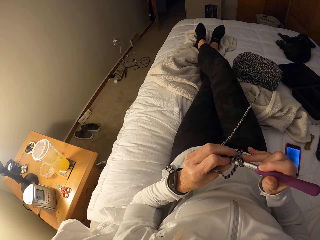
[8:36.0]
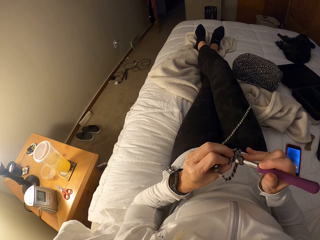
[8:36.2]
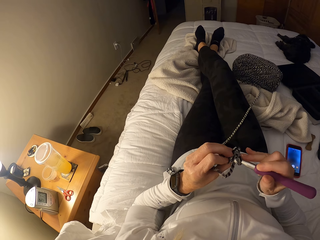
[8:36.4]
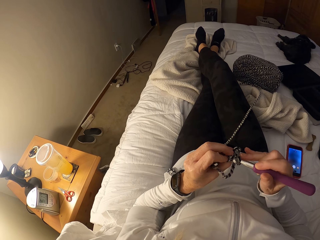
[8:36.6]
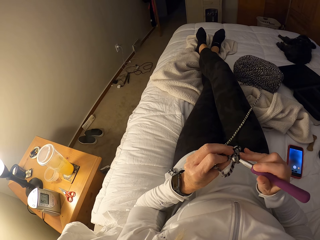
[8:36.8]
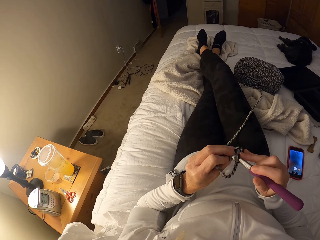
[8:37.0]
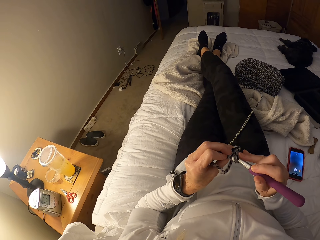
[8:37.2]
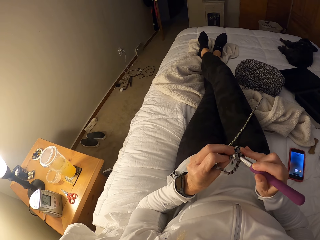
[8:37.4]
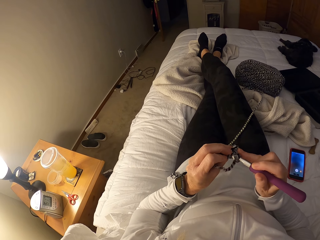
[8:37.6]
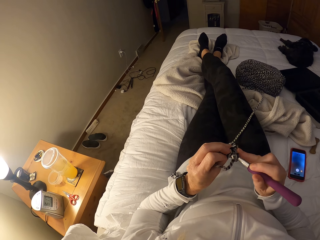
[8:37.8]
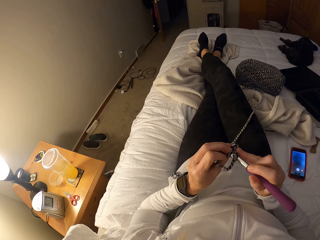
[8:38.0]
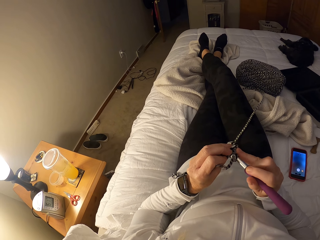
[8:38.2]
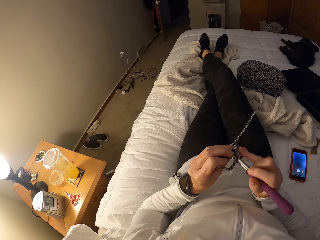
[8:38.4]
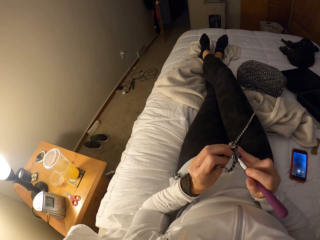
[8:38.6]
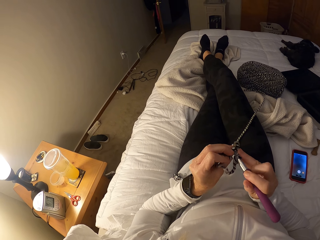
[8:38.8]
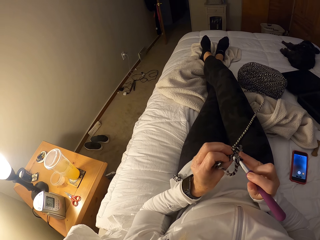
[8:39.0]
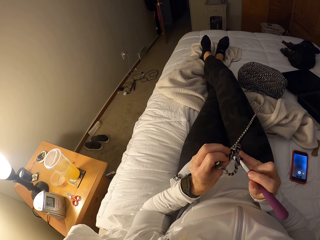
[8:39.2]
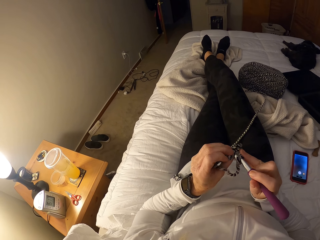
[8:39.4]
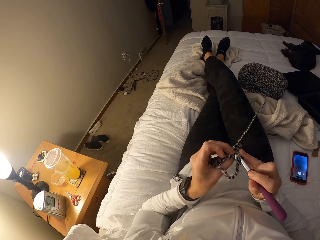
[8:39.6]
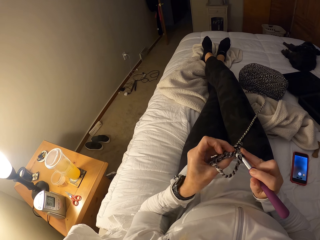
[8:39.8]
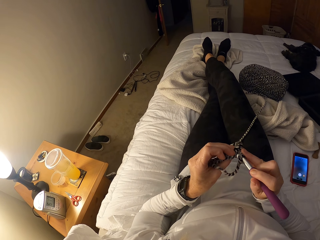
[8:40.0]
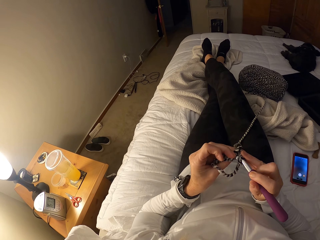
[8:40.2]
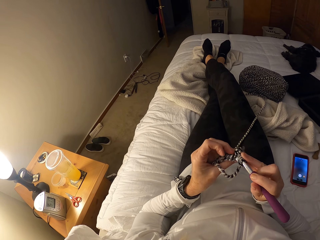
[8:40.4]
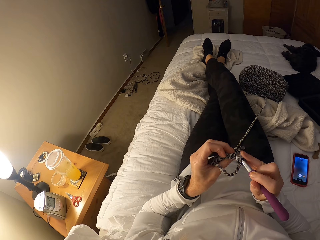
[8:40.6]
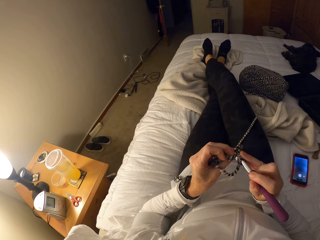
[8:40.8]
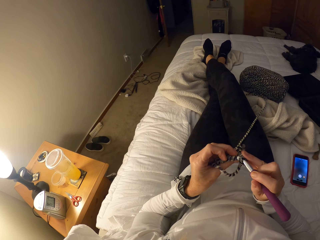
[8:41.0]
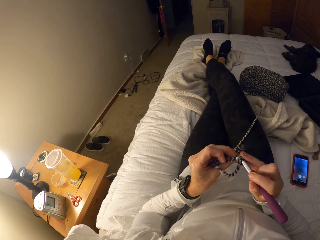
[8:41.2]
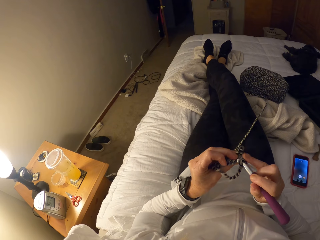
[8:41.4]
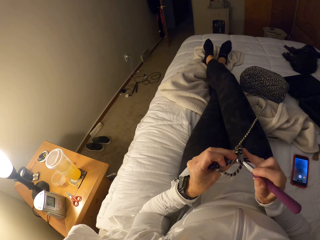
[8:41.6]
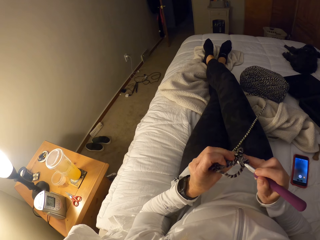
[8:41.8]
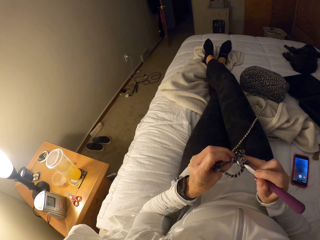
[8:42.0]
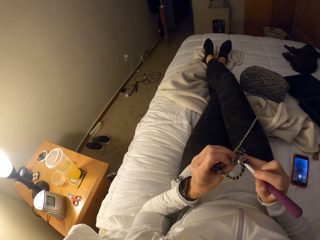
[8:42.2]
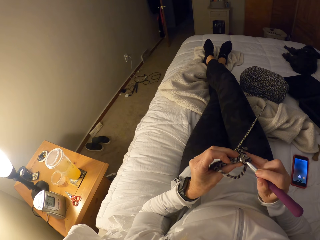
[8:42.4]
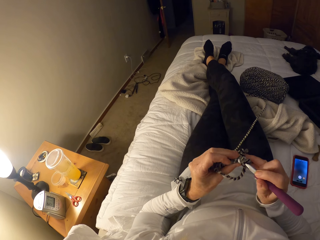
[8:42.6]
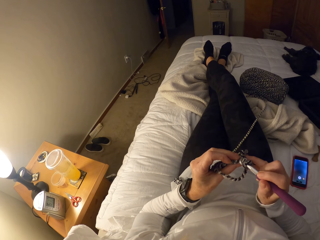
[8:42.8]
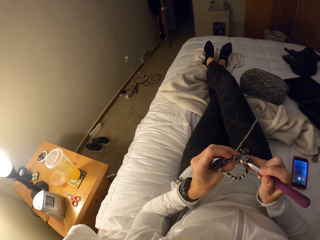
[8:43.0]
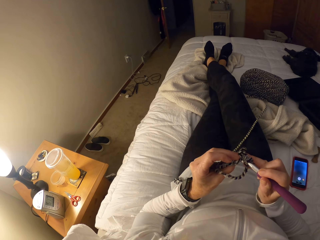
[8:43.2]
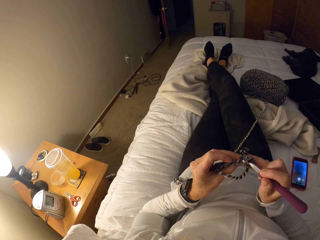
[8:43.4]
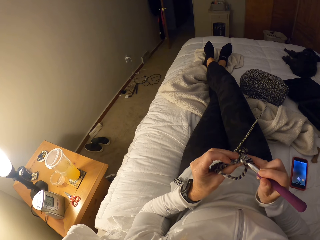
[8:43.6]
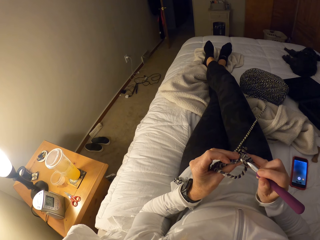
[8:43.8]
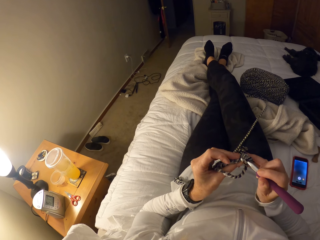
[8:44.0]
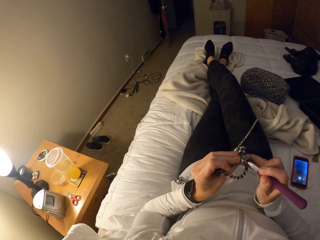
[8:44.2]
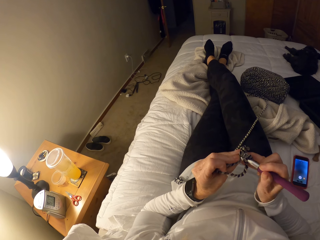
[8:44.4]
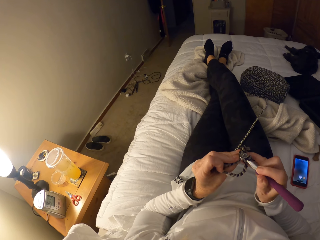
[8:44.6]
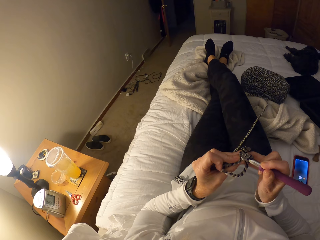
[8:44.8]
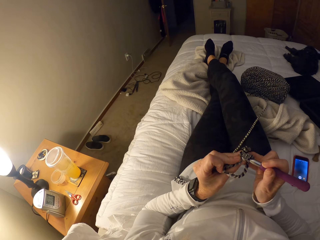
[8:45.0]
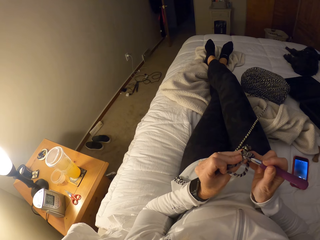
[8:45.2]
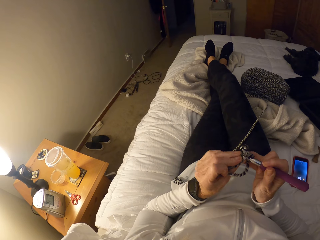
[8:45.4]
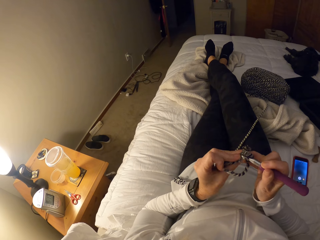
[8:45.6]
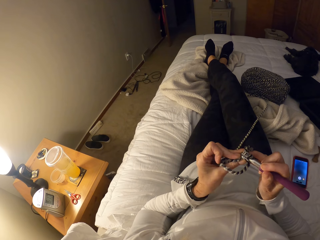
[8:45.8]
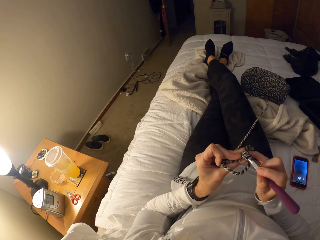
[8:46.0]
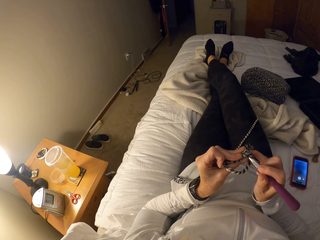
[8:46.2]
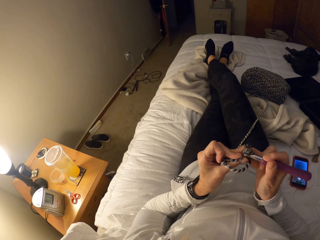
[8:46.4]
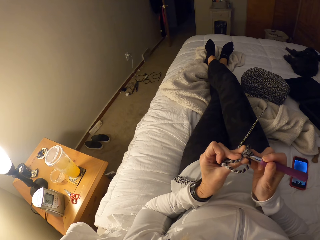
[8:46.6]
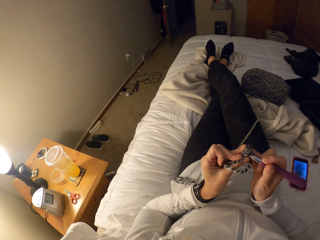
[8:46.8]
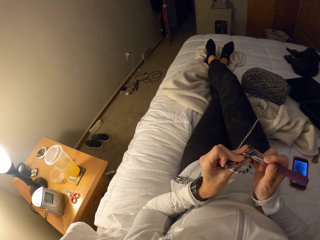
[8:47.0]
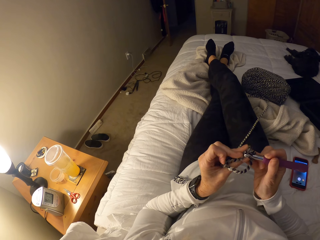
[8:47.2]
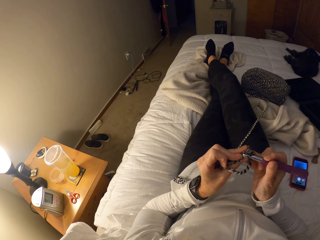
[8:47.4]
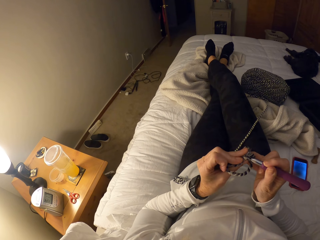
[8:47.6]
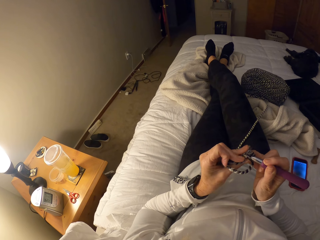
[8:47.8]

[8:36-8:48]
The camera wearer tries inserting the crochet hook into the crochet.

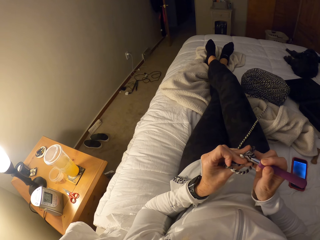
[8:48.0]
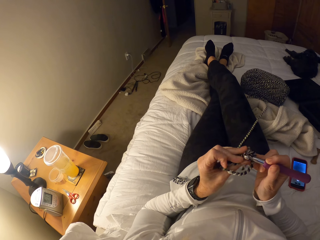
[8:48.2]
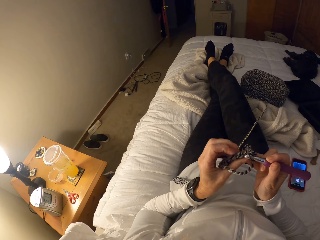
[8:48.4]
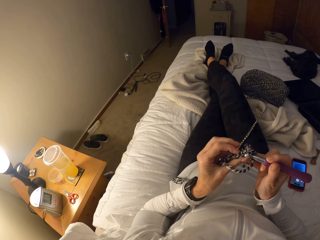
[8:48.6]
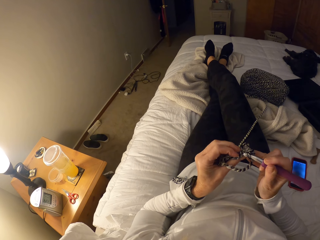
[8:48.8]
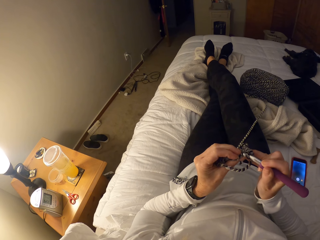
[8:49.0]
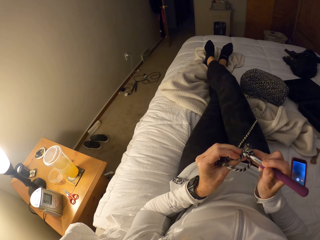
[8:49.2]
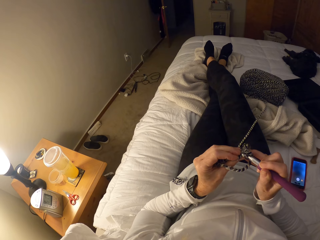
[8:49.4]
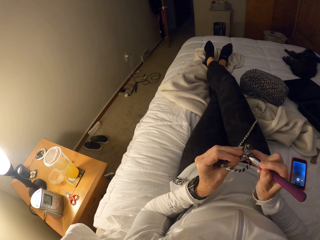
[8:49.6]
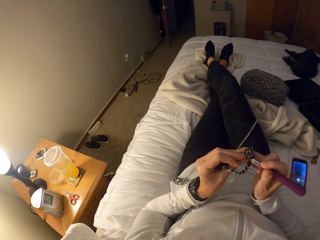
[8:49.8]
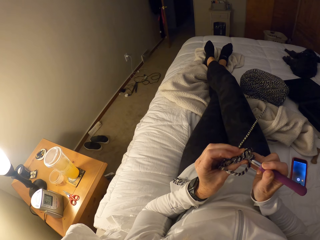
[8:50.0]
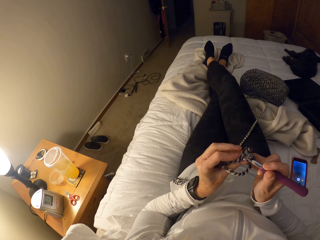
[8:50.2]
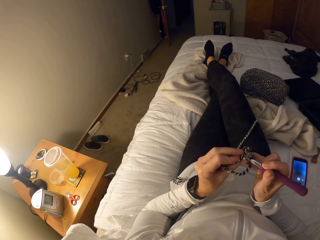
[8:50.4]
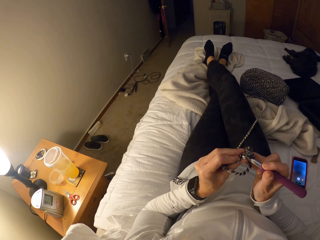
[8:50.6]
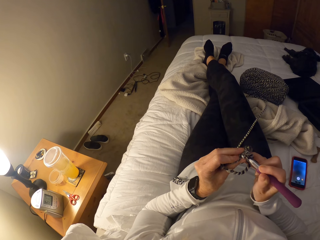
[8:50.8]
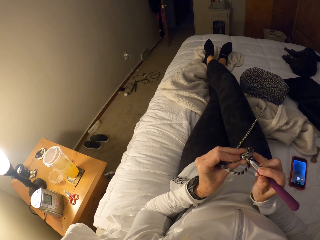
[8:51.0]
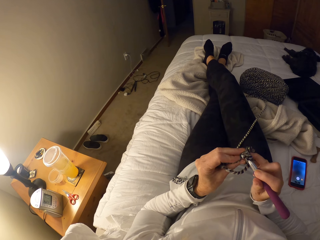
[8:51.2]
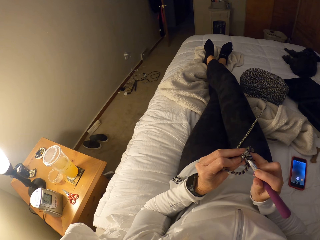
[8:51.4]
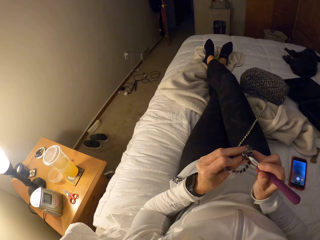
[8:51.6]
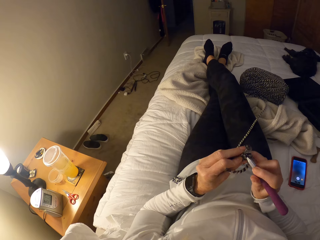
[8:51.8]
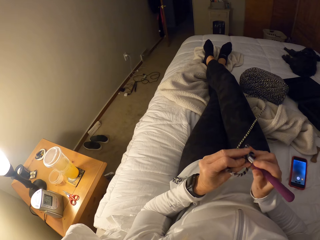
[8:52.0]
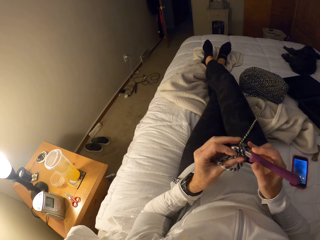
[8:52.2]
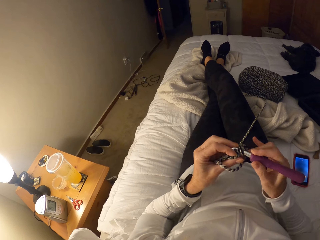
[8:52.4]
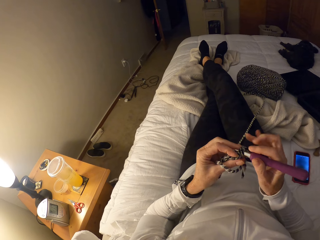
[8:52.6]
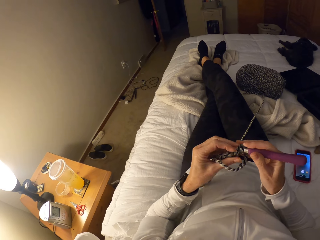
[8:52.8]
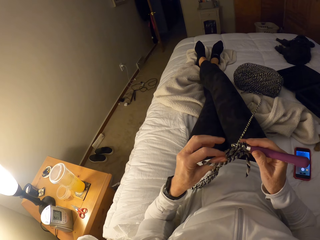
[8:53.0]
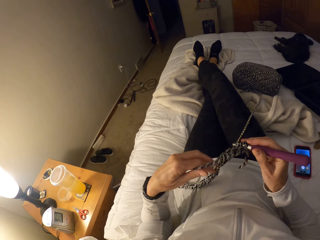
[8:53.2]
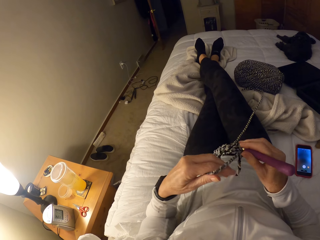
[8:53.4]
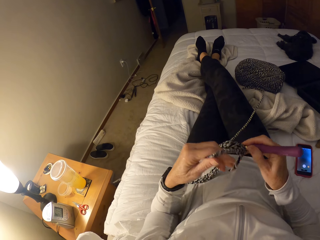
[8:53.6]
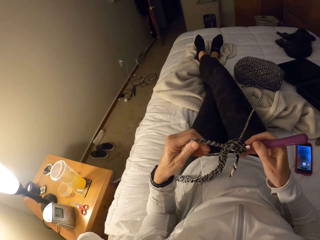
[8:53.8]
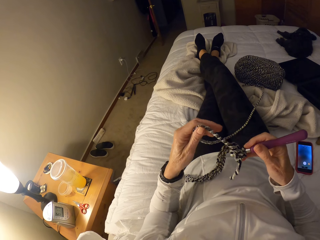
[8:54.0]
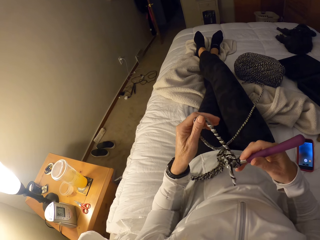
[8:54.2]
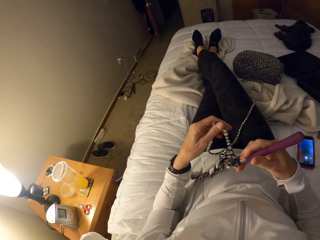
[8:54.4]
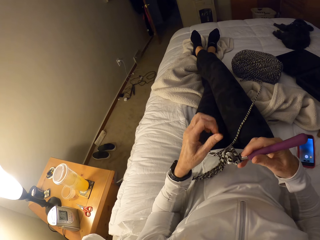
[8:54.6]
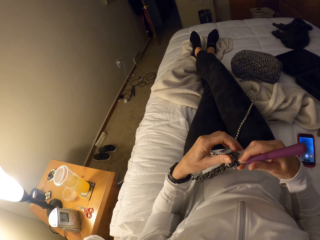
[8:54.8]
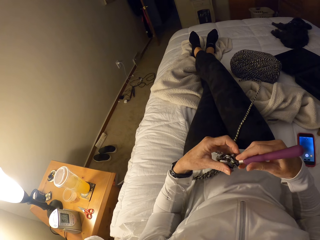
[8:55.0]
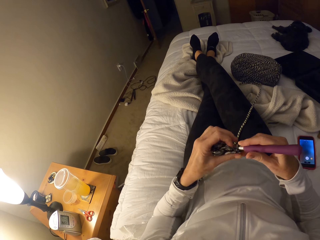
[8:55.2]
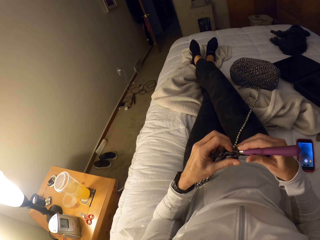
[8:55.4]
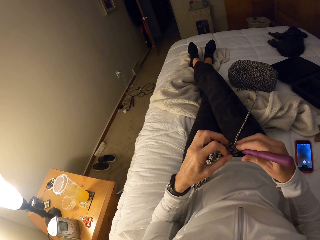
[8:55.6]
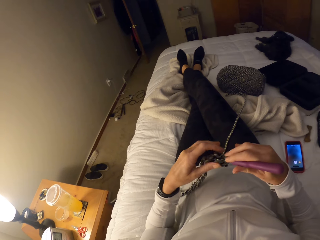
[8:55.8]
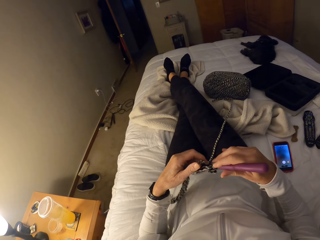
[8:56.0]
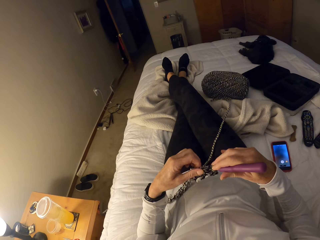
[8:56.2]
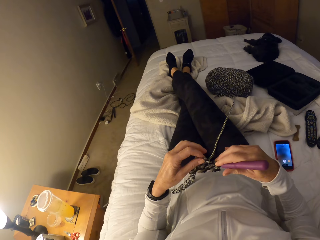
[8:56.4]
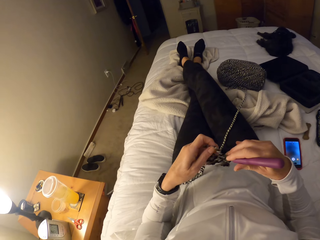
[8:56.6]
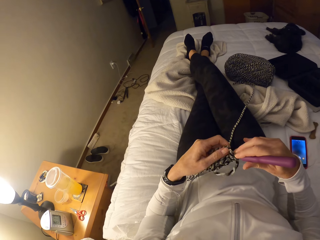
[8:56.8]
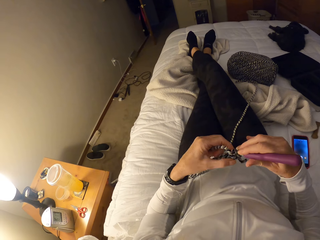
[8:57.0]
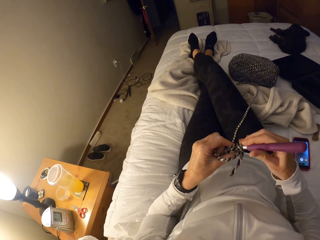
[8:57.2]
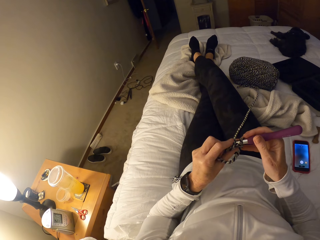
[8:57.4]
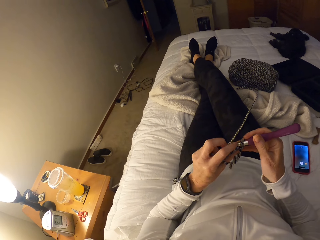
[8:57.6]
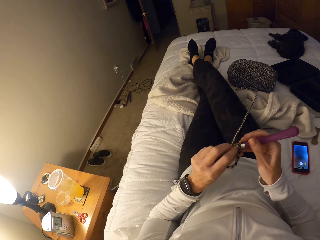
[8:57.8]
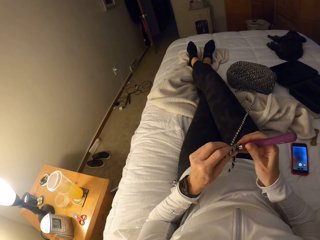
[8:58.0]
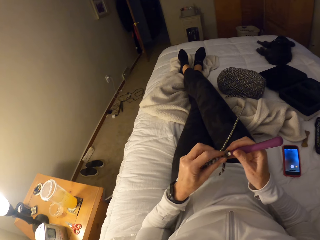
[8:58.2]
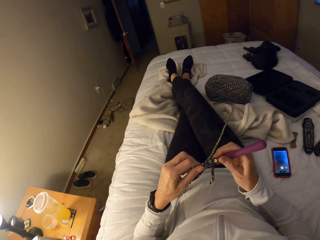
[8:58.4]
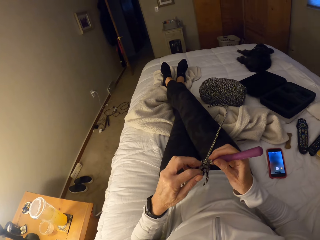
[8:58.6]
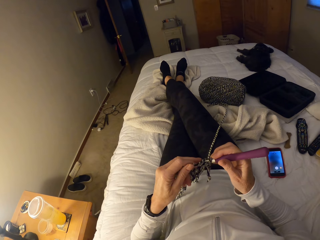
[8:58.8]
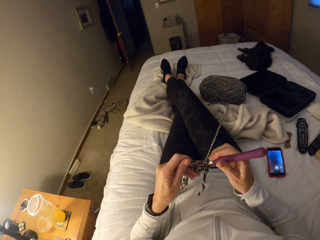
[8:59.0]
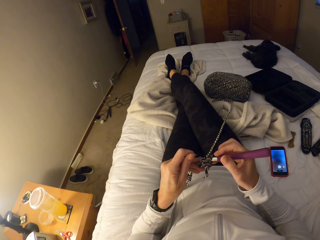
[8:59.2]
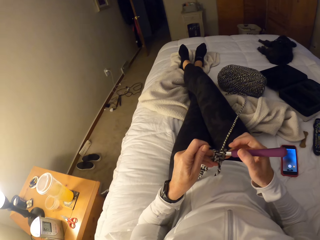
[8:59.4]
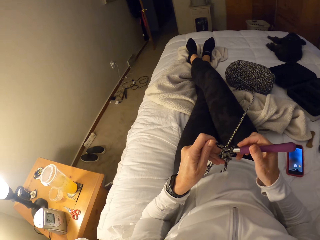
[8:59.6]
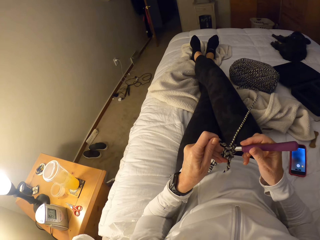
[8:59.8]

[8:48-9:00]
The camera wearer adjusts the yarn with her left hand.
